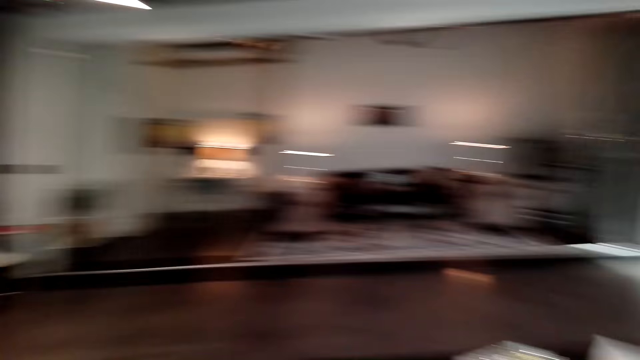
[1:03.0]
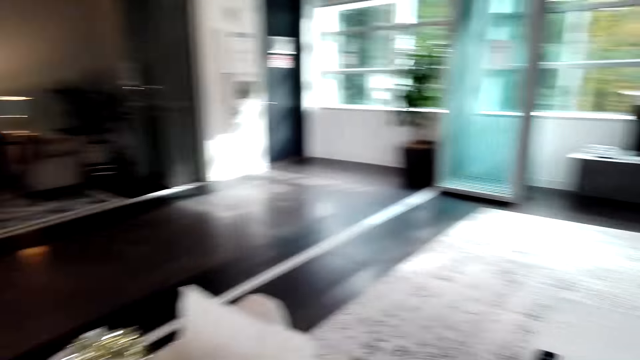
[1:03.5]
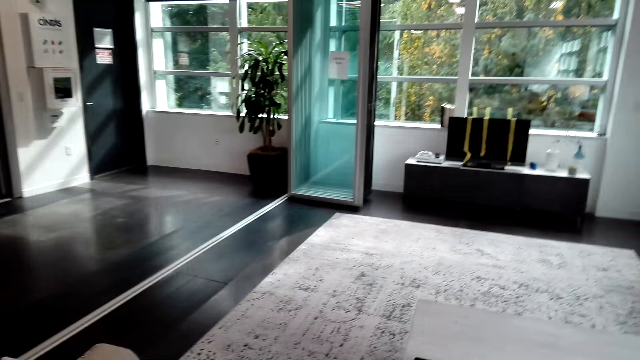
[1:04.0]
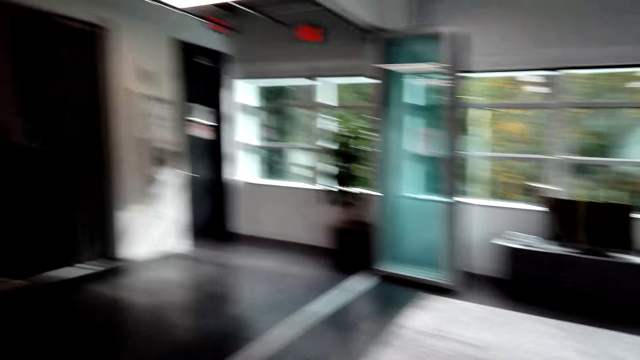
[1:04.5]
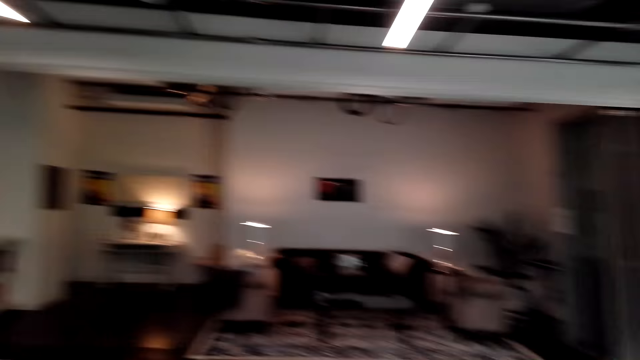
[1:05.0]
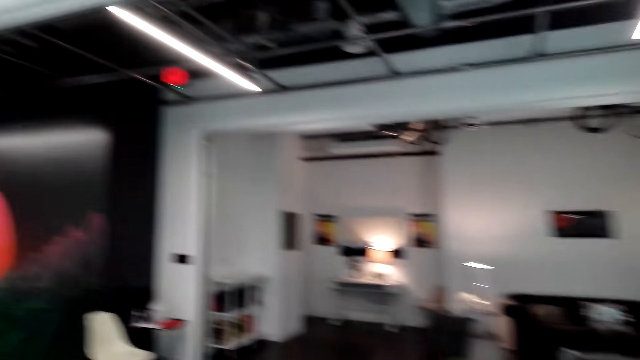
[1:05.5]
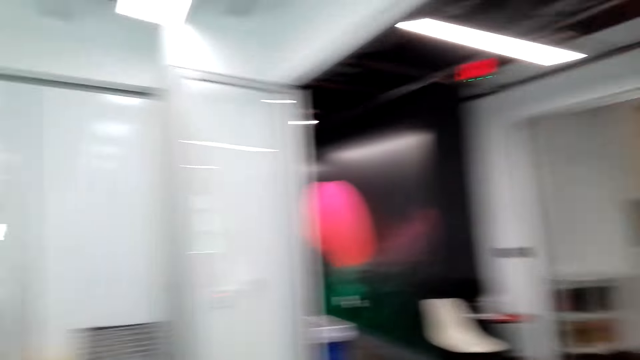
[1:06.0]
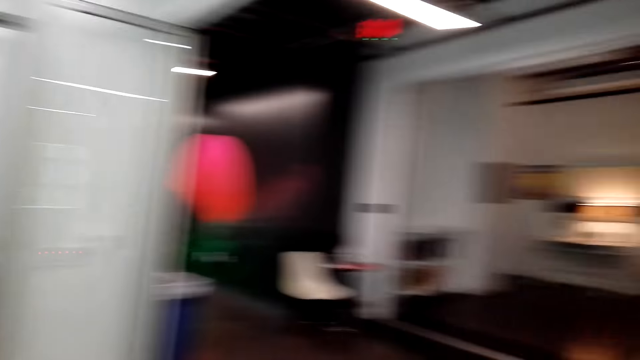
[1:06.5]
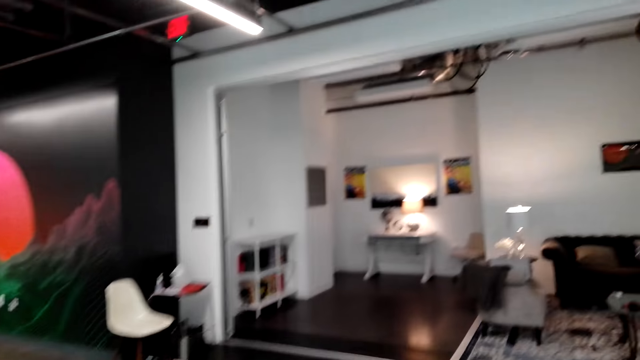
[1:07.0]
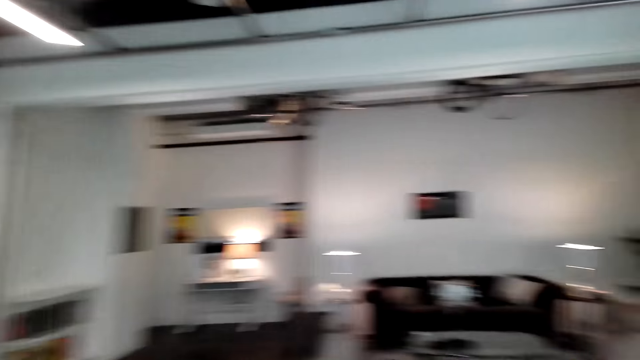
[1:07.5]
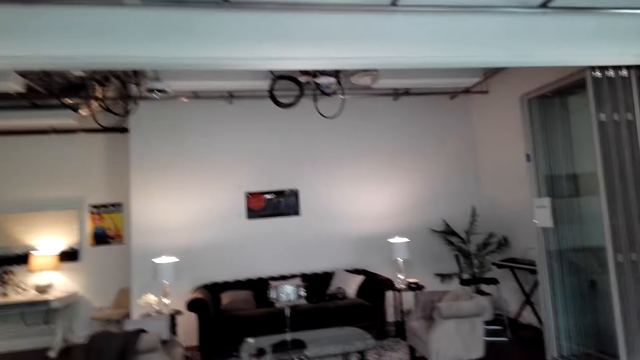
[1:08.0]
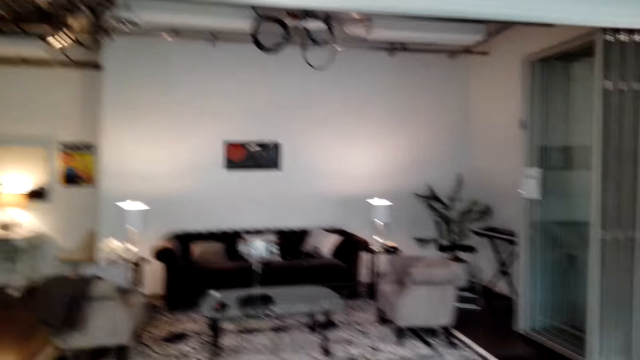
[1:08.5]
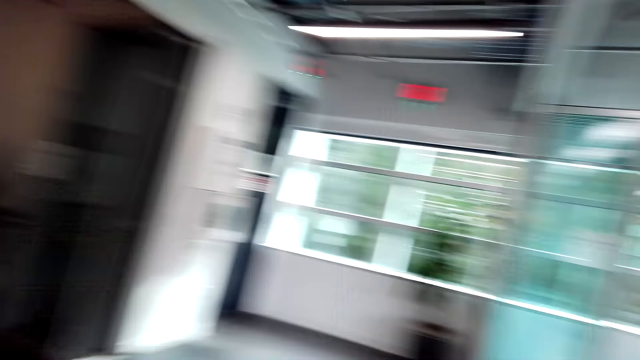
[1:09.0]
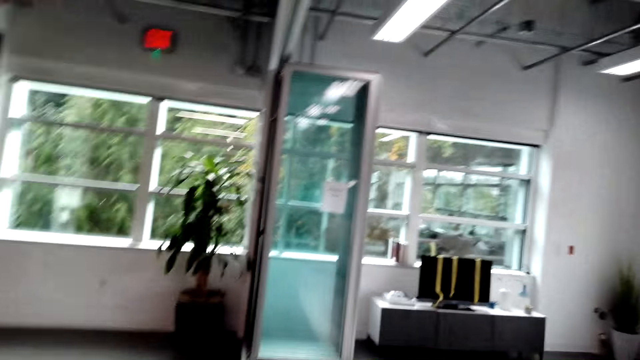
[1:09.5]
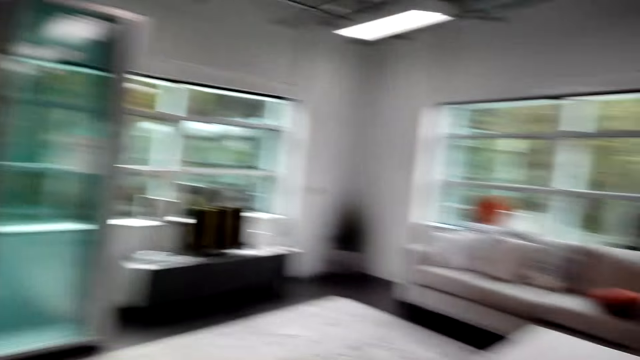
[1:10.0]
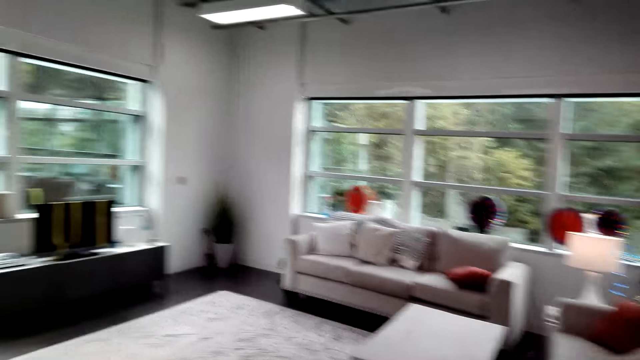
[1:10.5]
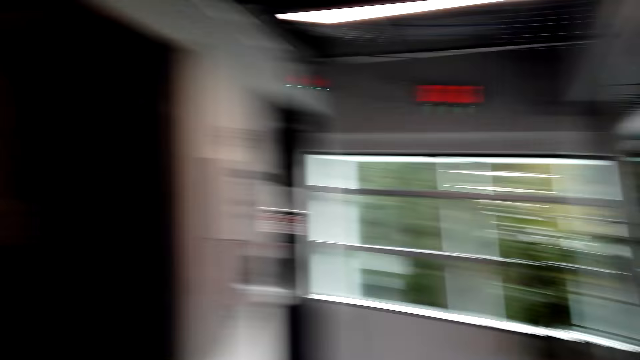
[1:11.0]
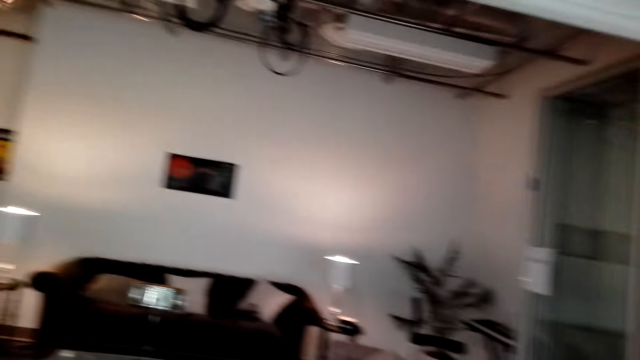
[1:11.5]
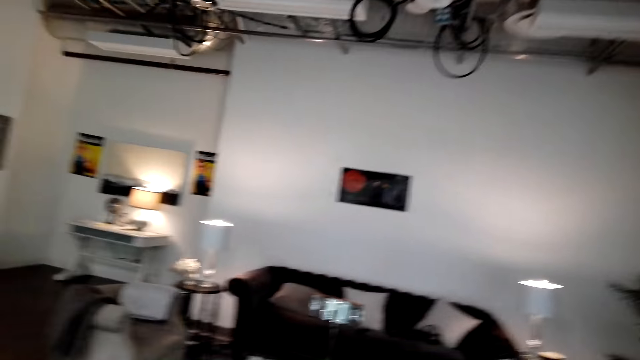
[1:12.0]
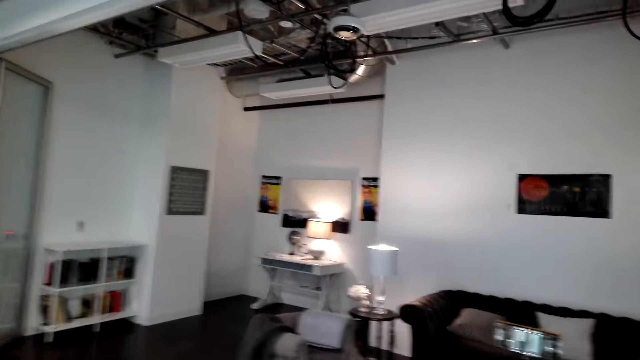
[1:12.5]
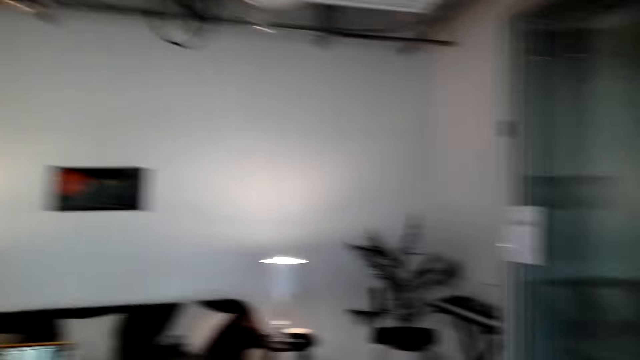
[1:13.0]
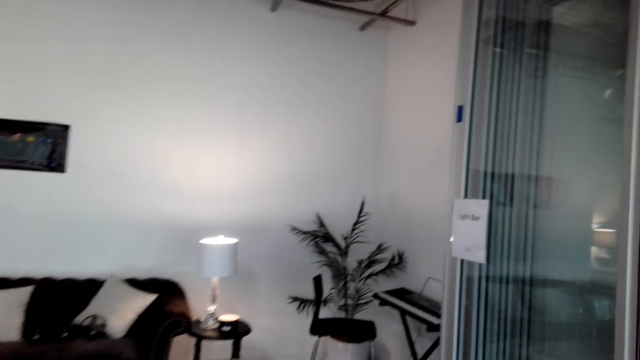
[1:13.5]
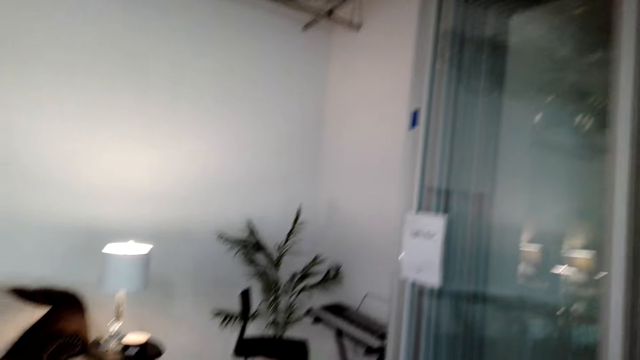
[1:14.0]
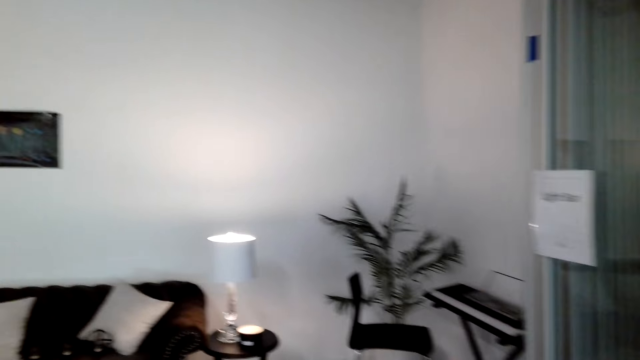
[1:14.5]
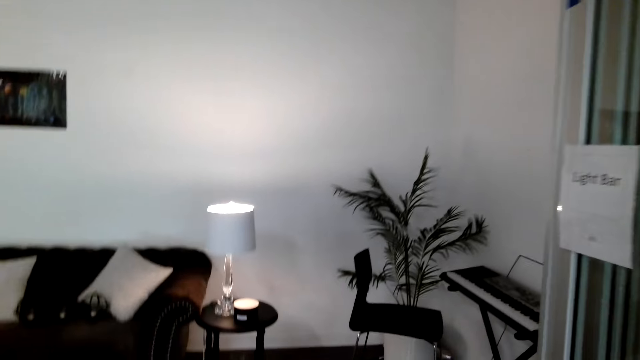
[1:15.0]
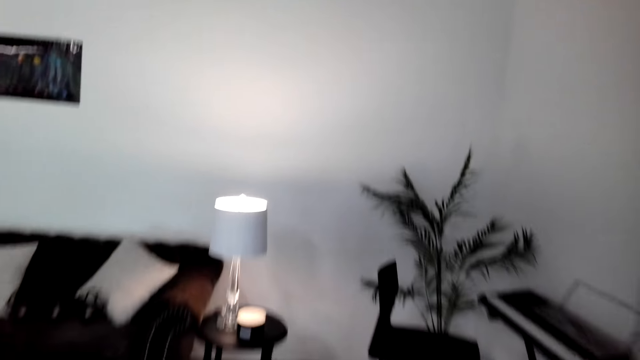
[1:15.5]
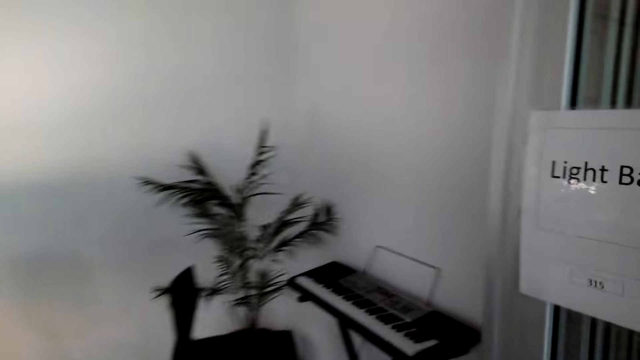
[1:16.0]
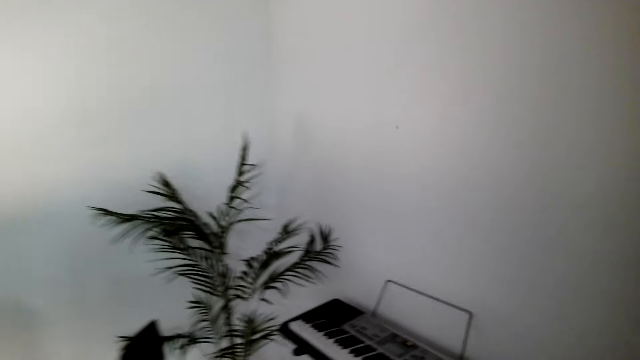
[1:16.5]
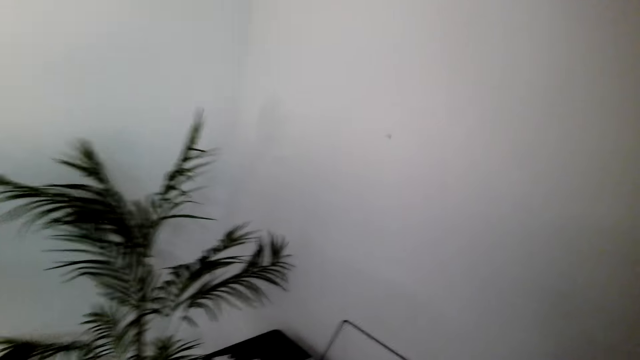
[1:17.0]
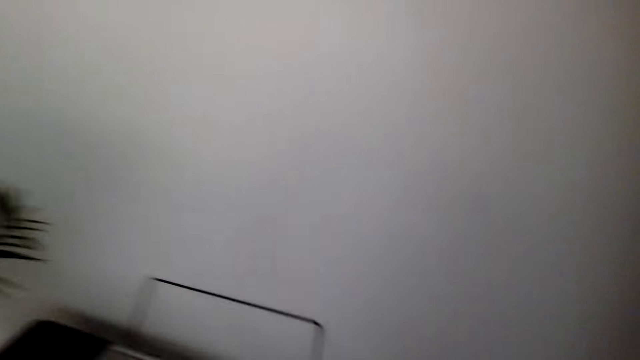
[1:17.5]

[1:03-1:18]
The camera wearer looks around. They talk to a person. They talk. They walk around.

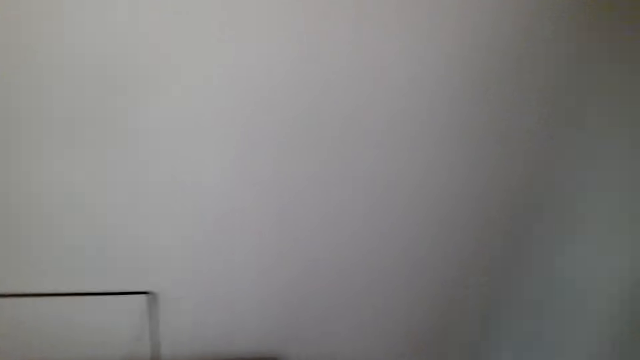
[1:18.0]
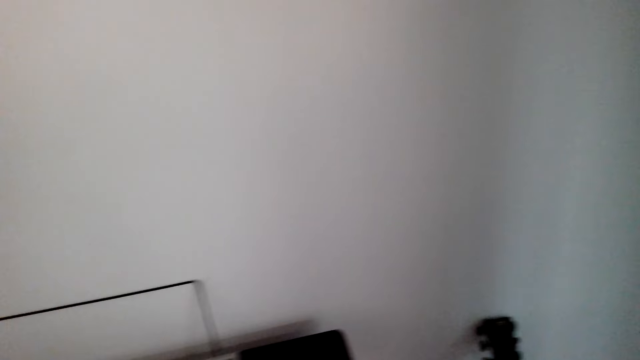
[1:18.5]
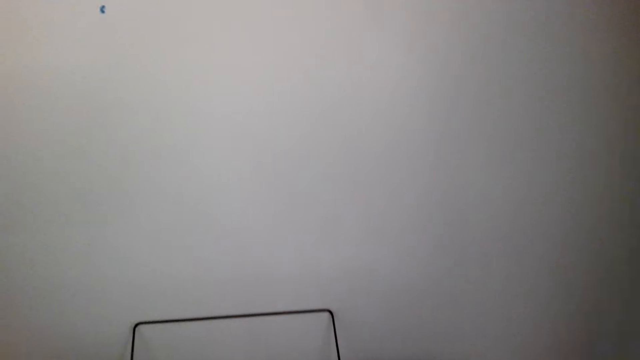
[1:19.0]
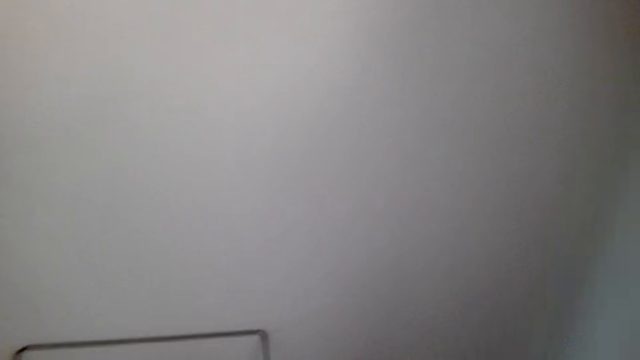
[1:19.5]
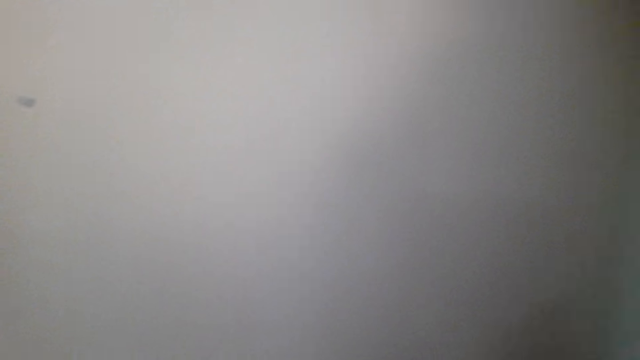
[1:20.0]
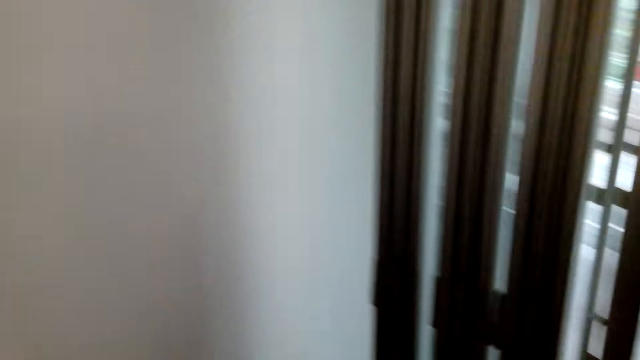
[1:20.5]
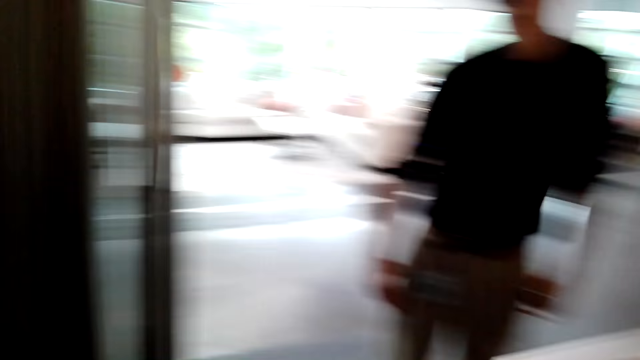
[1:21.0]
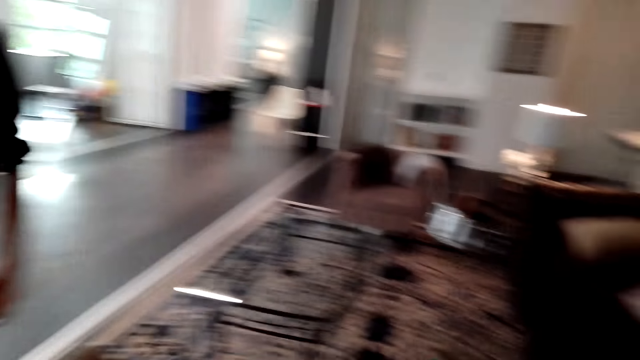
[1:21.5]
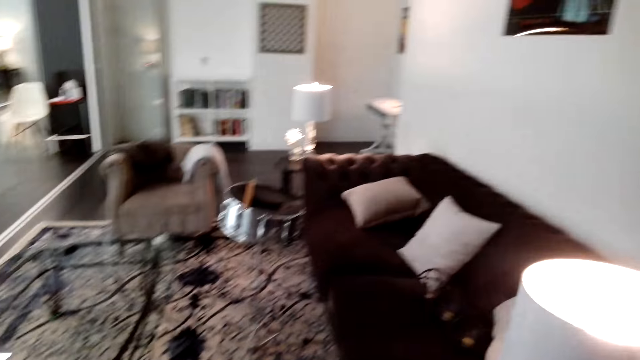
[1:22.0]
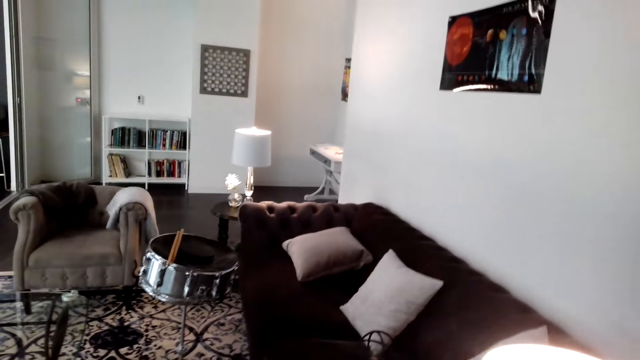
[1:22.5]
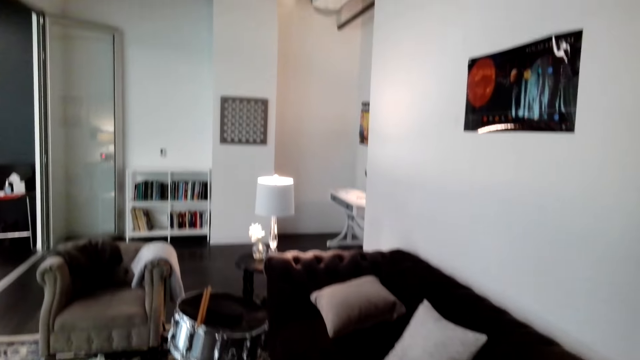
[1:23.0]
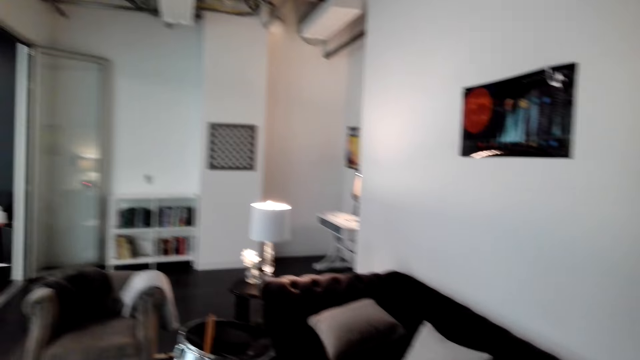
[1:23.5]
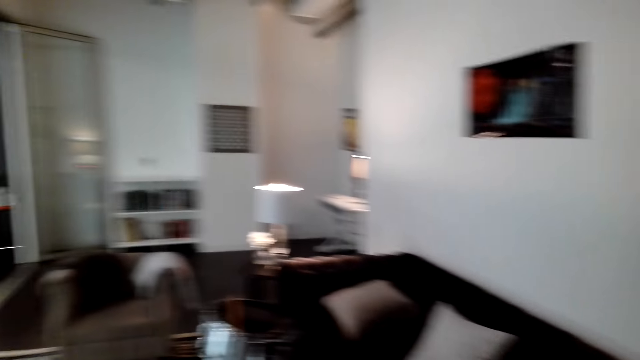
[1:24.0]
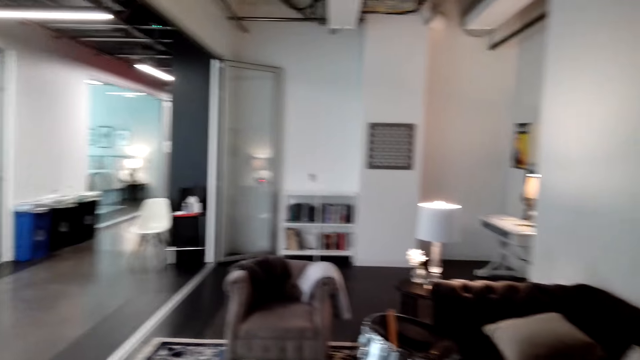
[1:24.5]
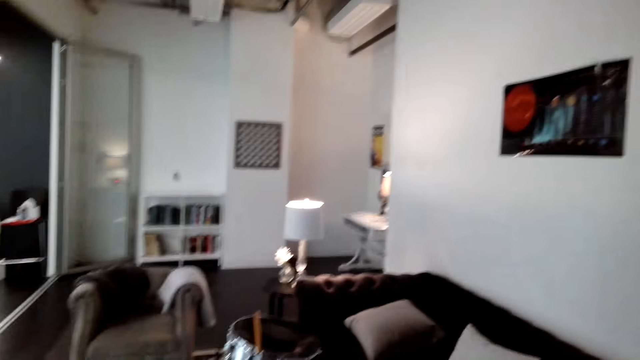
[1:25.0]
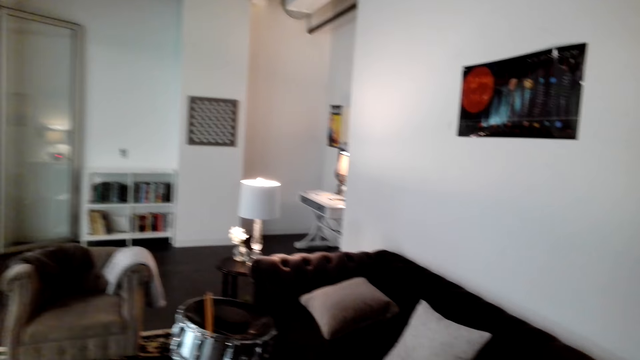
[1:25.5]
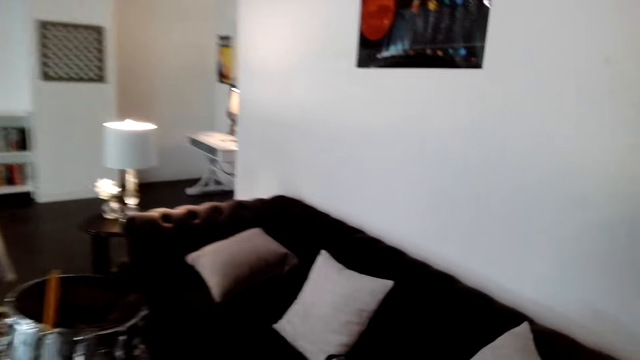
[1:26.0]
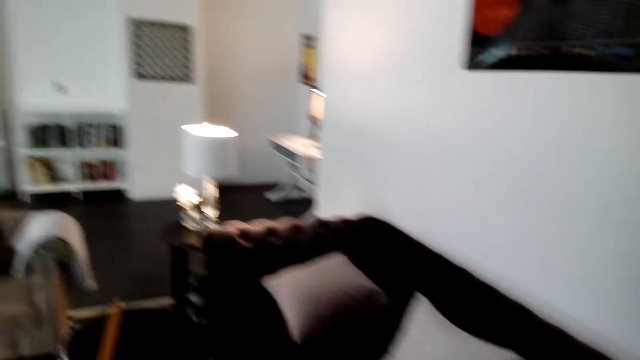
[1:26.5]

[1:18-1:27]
A man stands. The camera wearer looks around. They talk.
